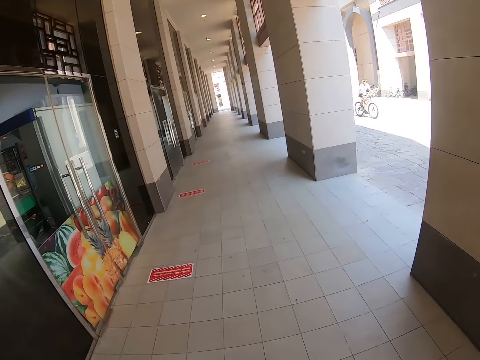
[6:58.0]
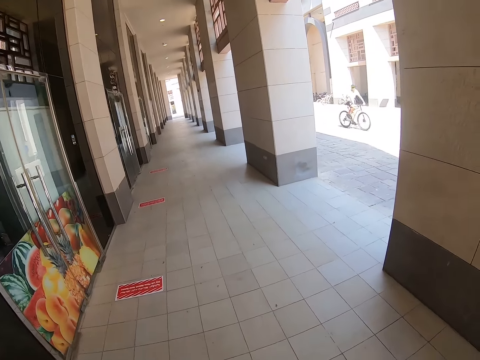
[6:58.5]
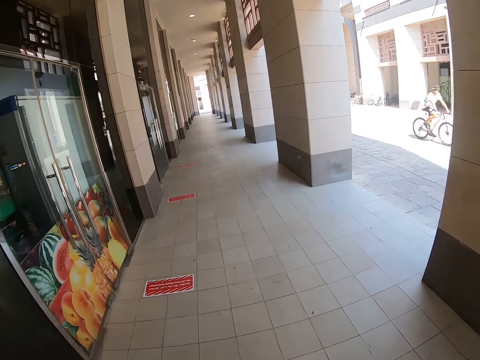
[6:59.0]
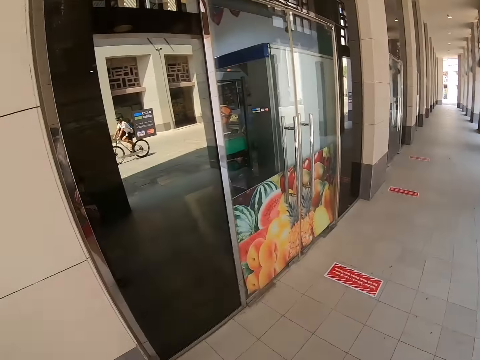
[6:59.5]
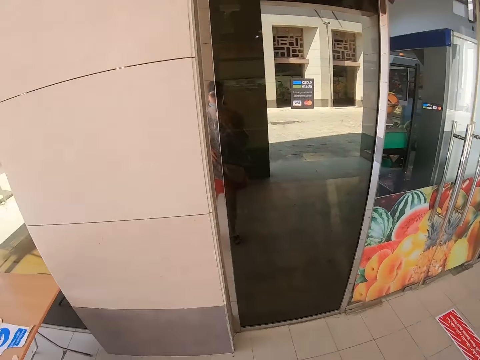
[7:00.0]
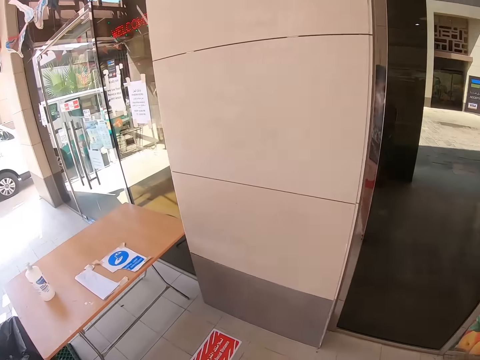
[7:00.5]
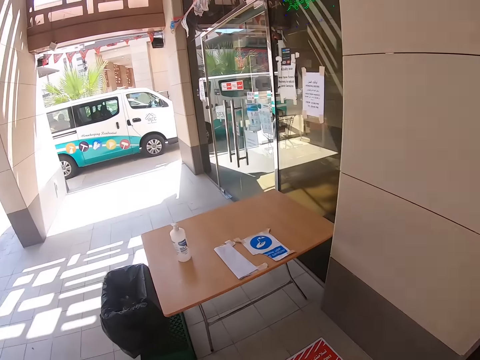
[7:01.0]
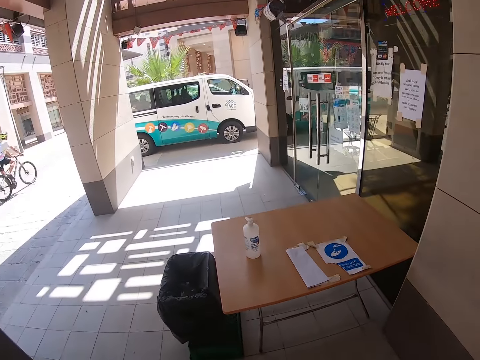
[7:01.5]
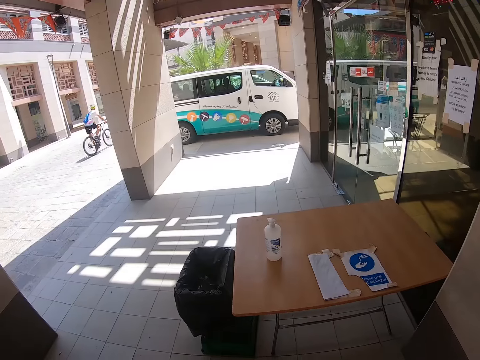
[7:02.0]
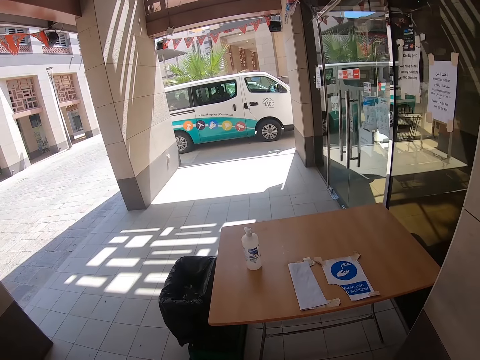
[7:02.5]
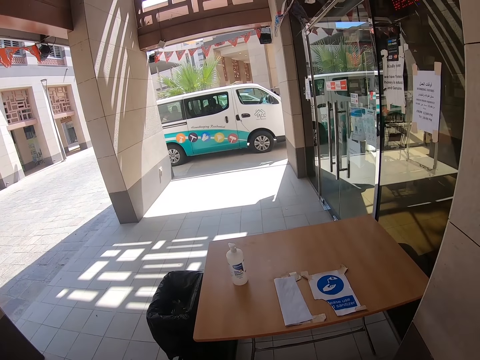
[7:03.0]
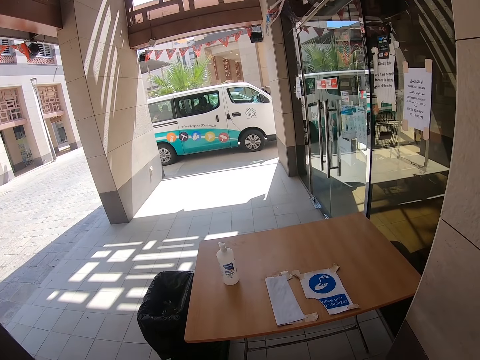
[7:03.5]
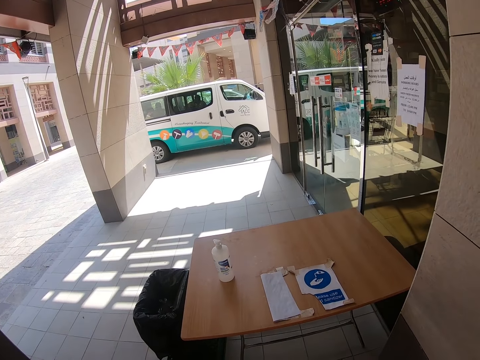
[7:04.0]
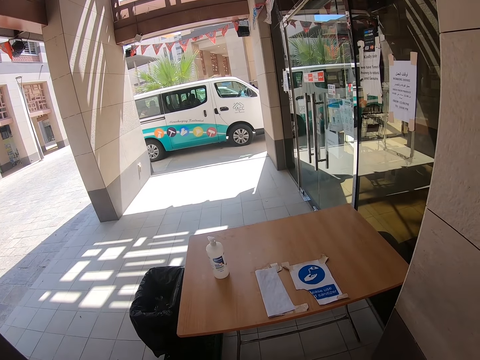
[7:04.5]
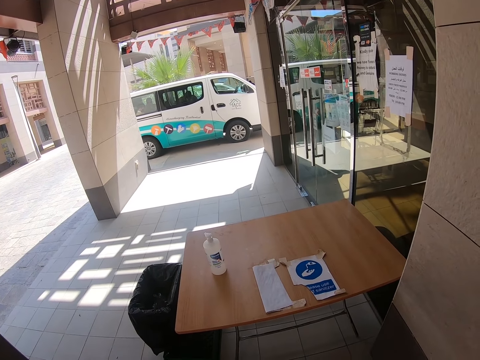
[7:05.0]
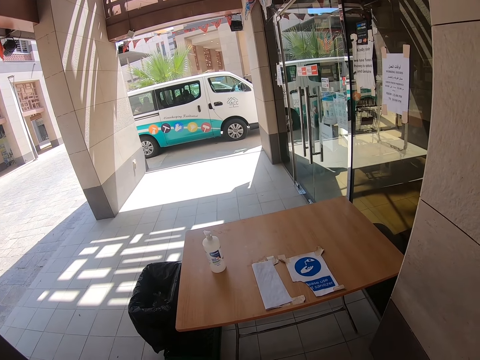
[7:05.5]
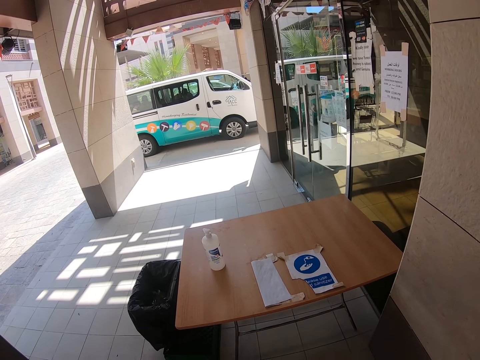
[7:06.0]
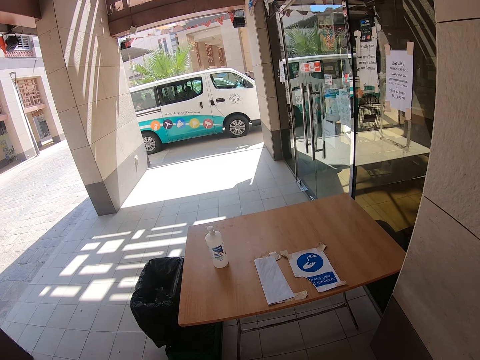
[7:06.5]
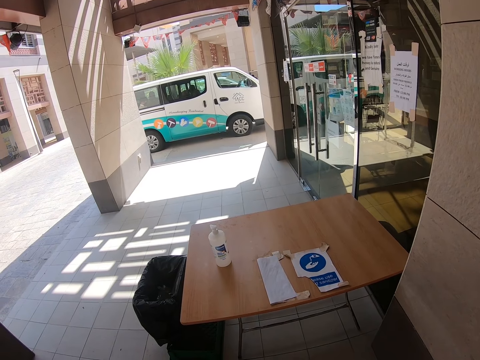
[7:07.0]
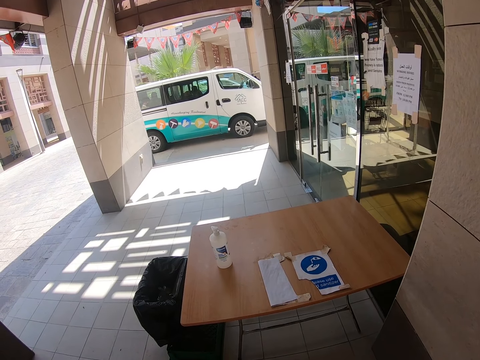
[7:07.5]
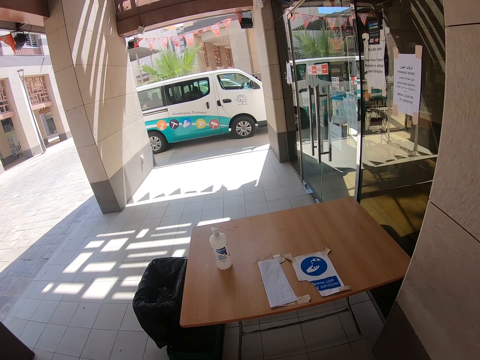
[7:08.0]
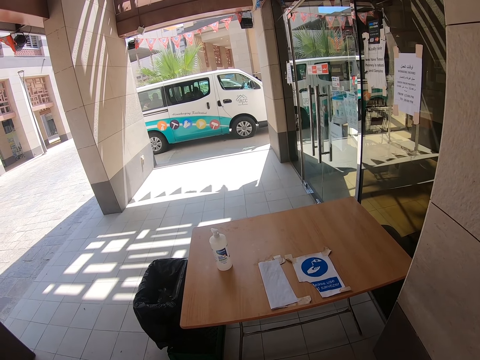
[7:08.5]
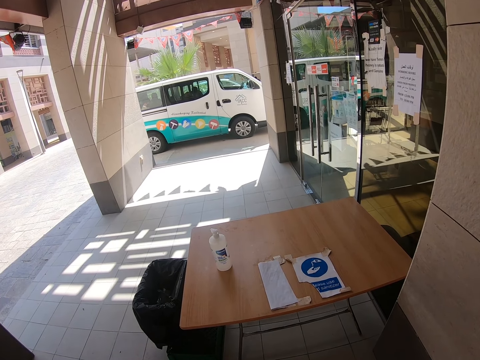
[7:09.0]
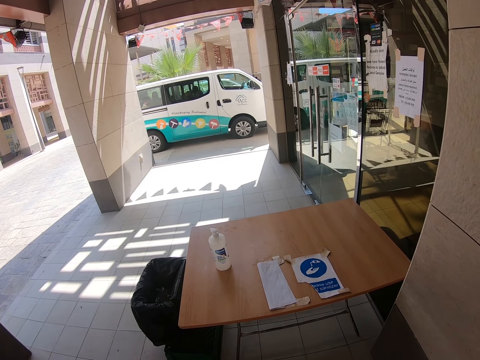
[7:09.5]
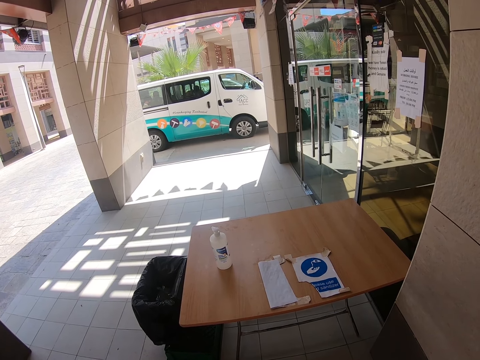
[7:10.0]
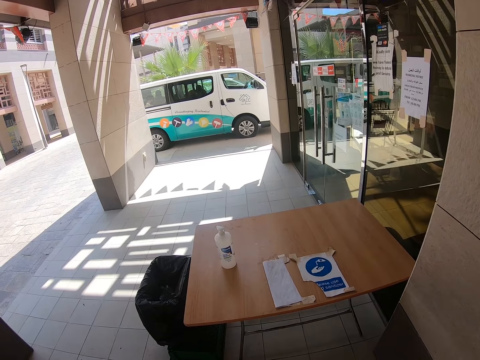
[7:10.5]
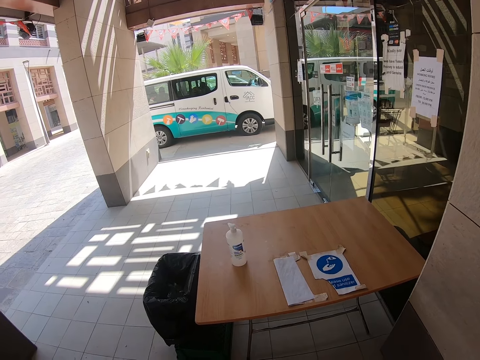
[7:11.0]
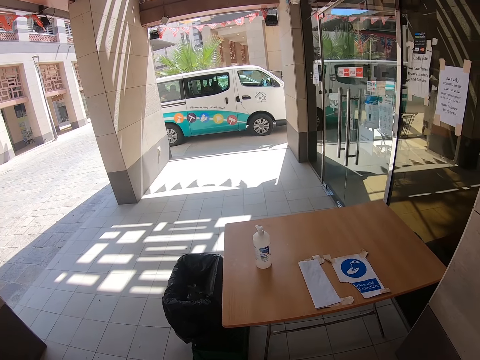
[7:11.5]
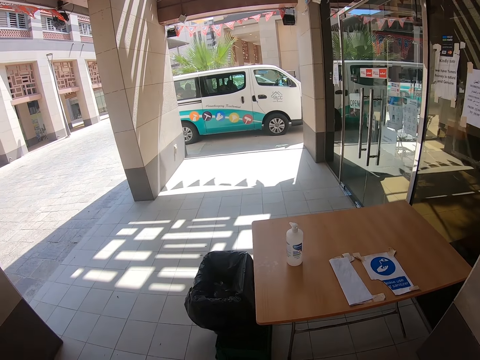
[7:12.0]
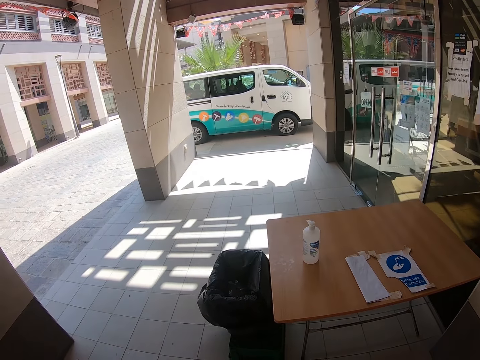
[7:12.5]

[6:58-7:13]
A person rides a bicycle. The camera wearer looks around. They stand beside the table.

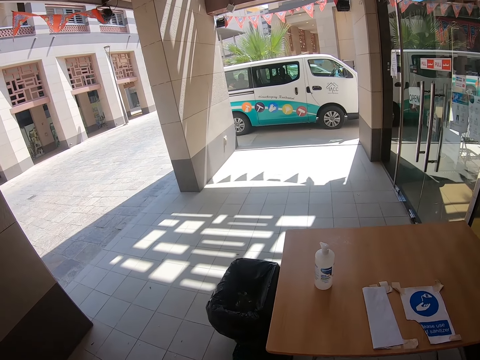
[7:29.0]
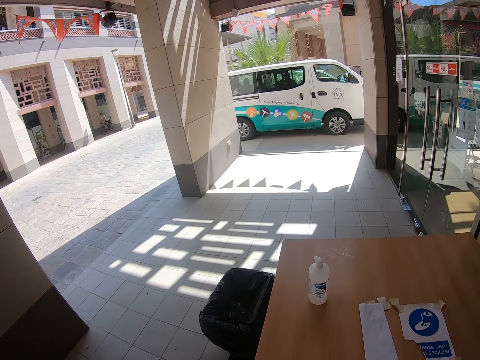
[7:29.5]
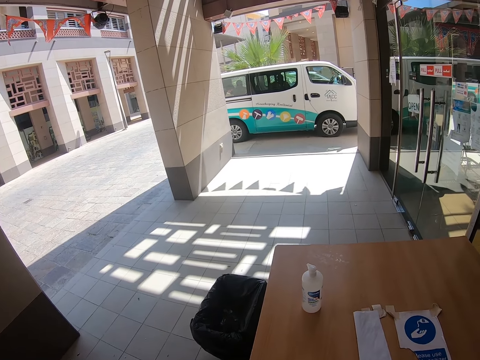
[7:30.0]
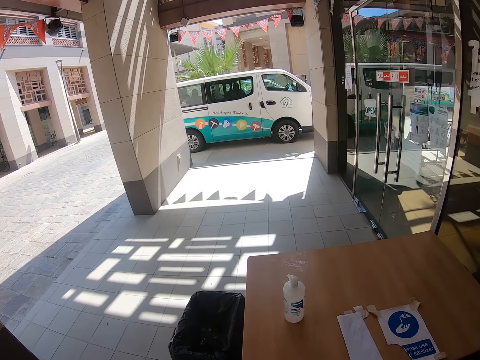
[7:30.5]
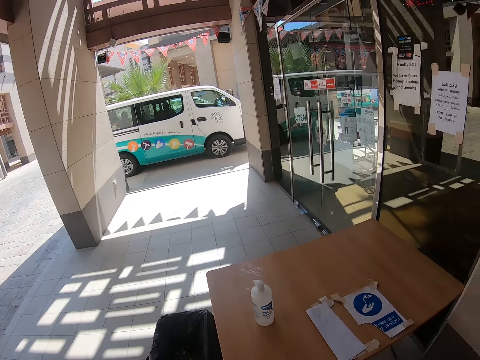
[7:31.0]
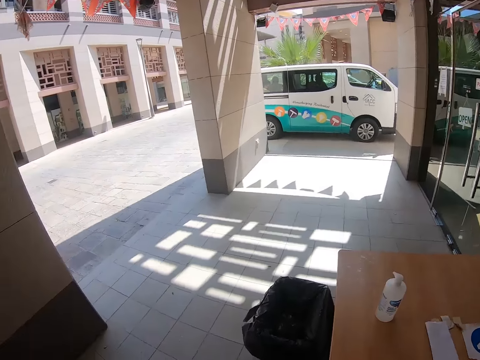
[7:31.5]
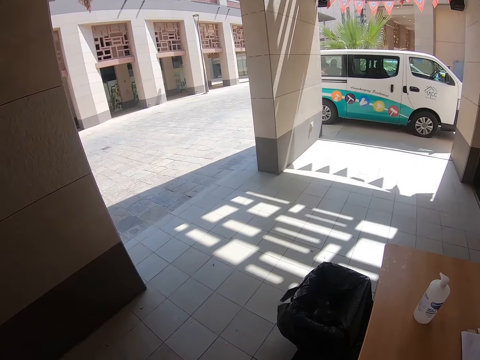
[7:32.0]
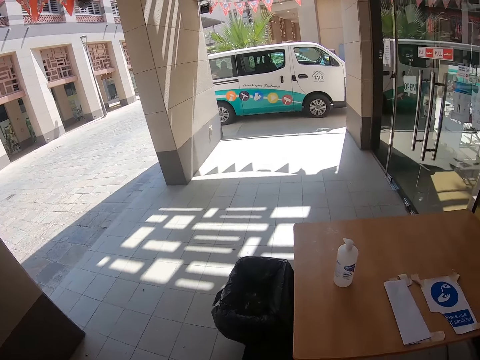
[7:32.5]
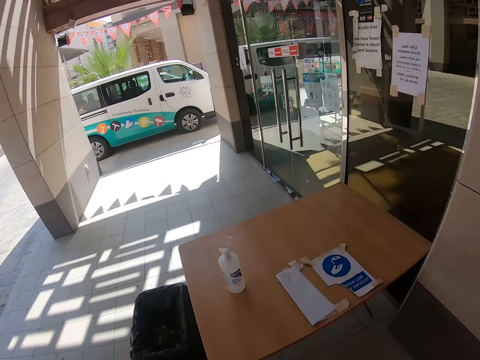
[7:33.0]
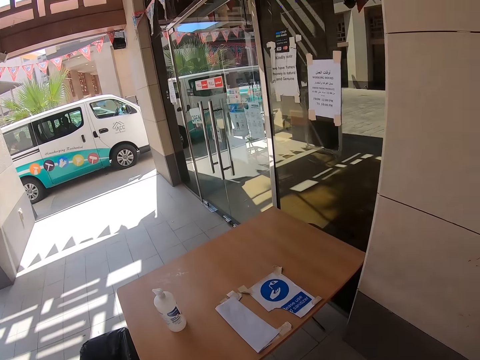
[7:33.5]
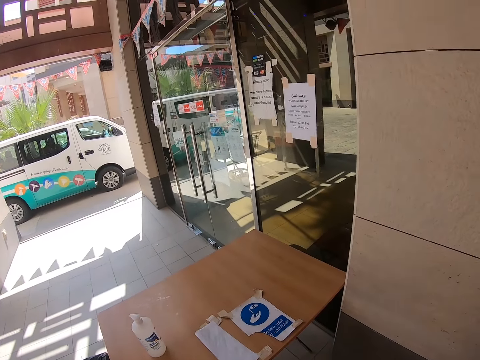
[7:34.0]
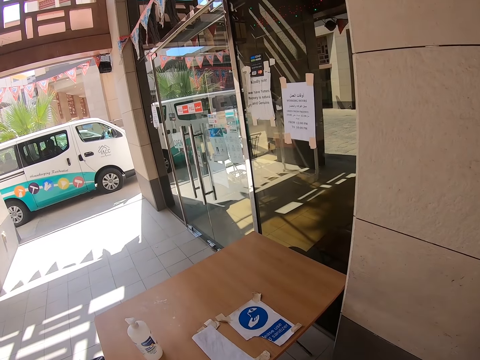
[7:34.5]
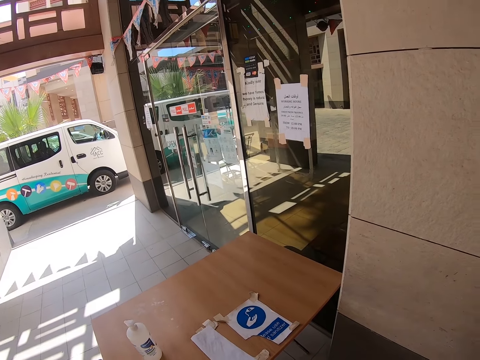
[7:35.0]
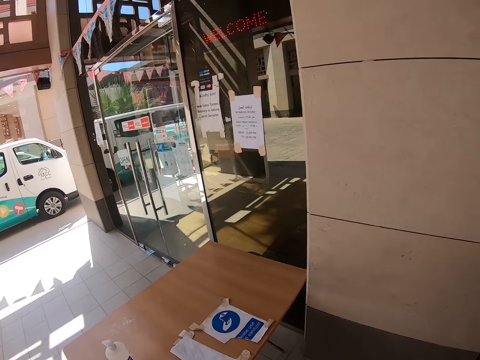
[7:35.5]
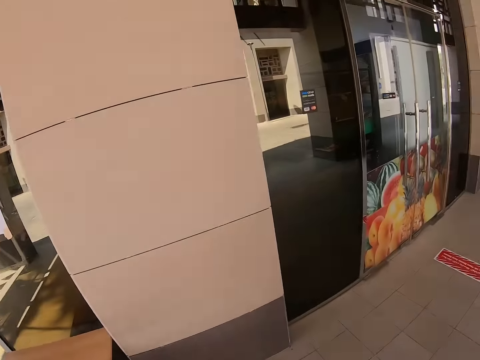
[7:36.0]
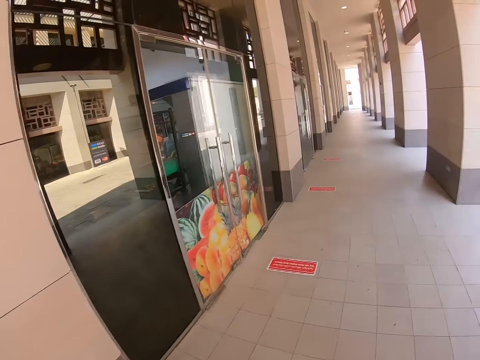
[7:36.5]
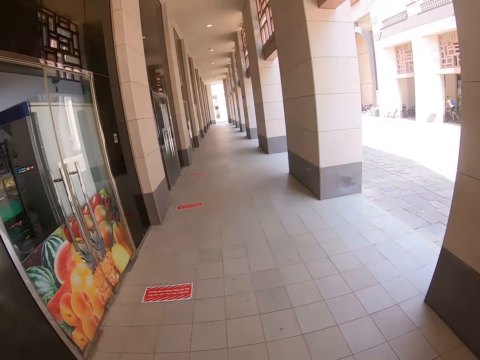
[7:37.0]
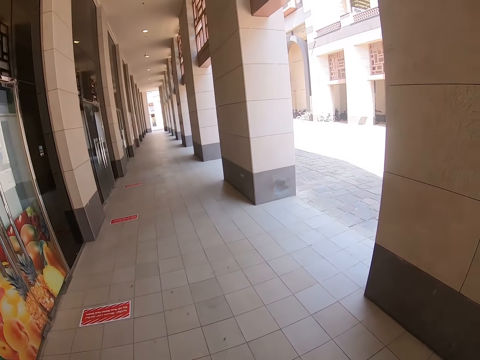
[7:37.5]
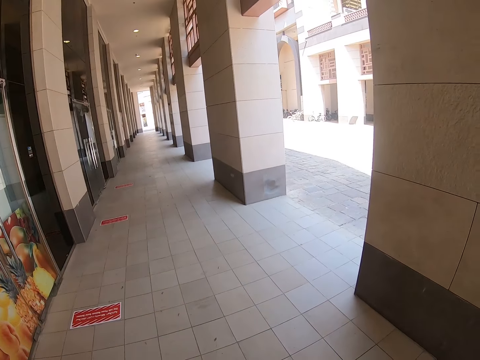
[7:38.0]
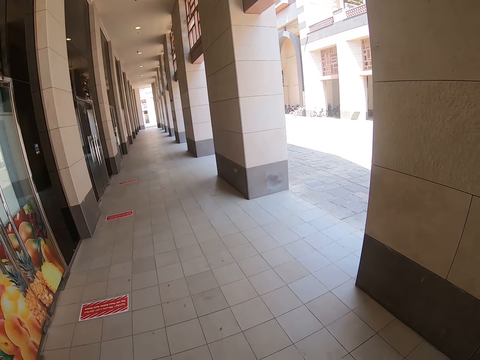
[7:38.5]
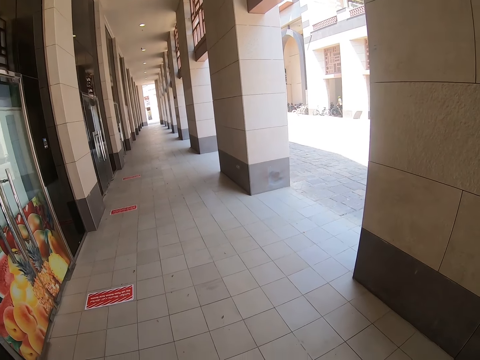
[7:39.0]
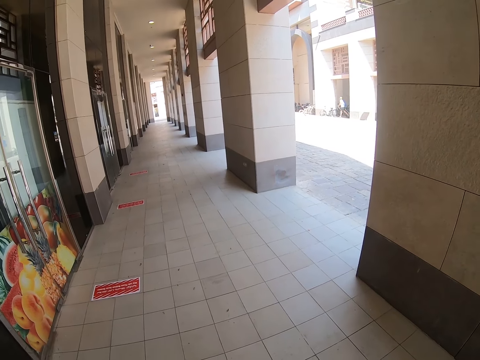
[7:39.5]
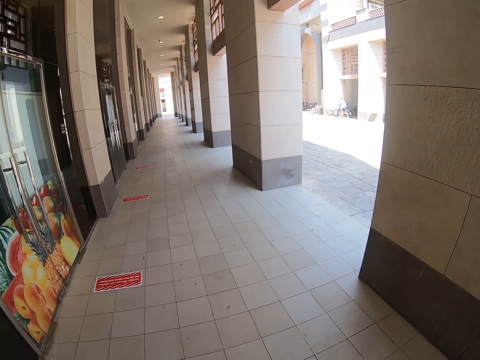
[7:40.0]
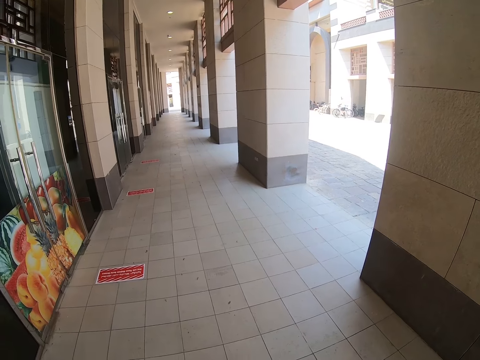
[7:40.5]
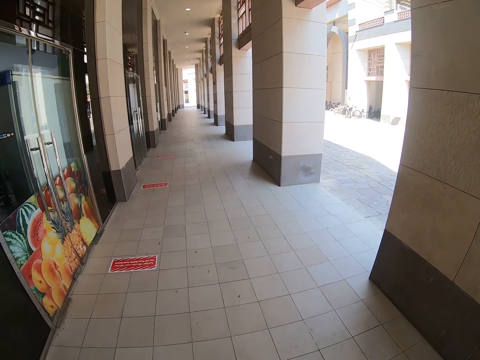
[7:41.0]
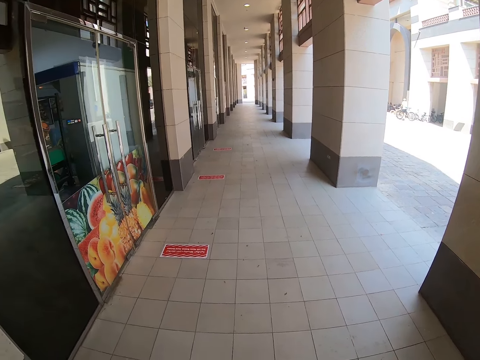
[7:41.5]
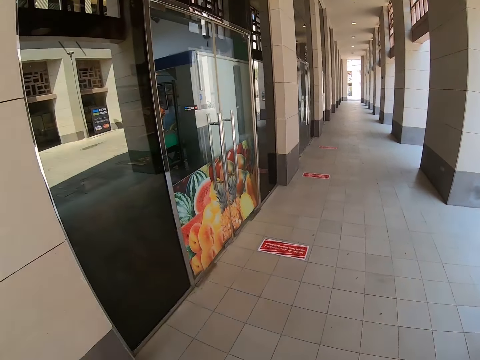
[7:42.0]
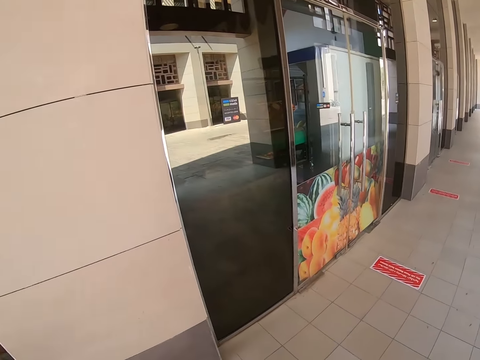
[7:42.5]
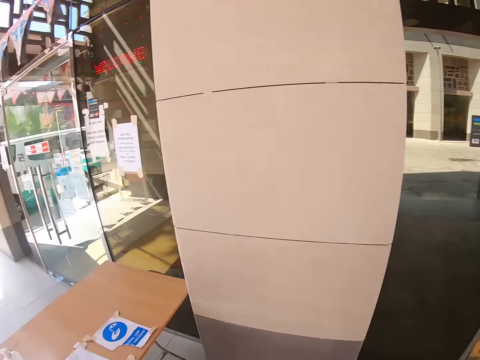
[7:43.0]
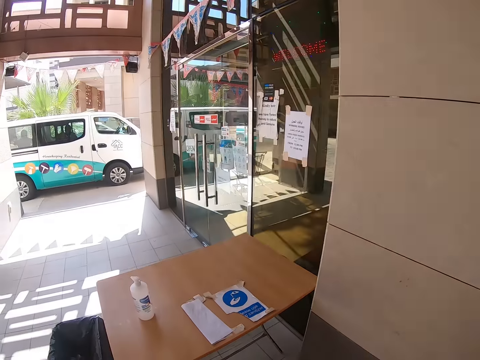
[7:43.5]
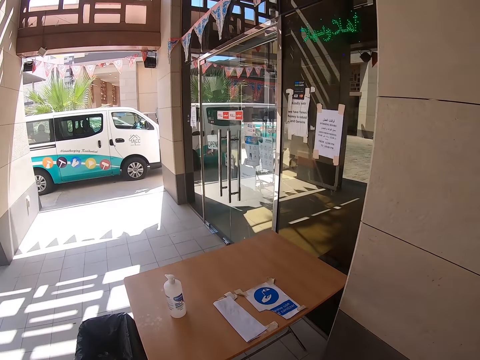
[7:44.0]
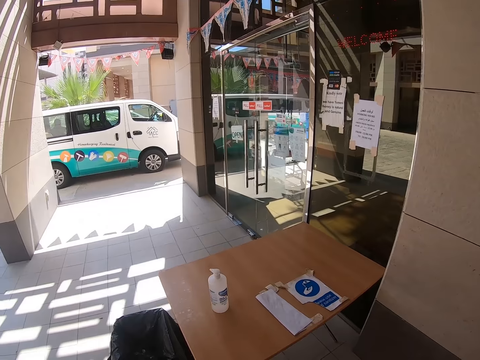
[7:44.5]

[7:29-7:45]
The camera wearer looks around.
